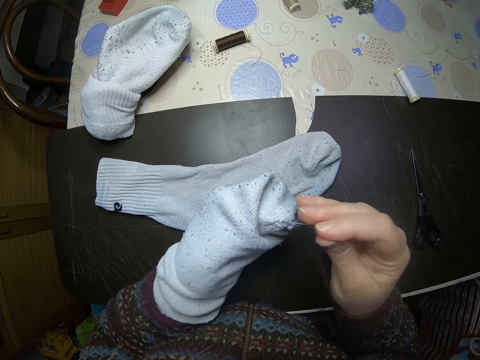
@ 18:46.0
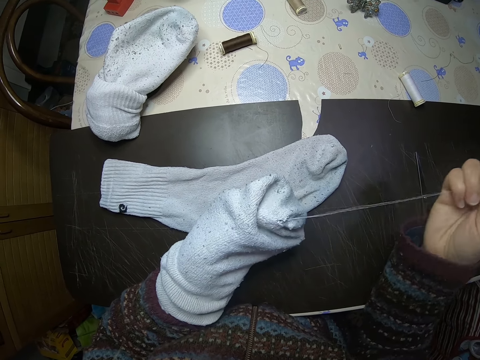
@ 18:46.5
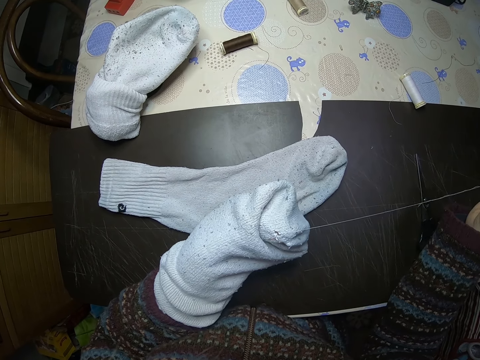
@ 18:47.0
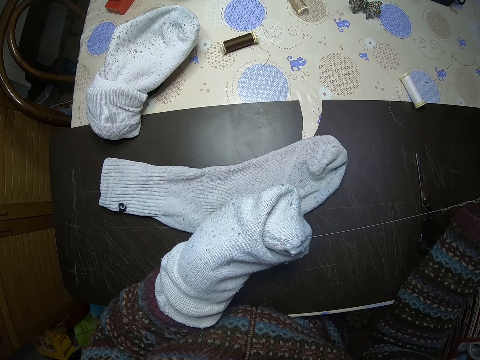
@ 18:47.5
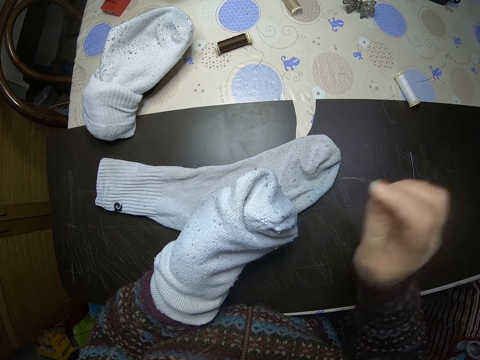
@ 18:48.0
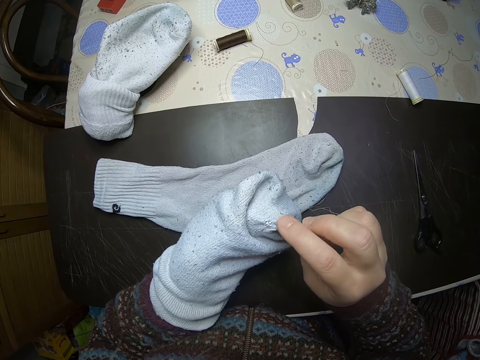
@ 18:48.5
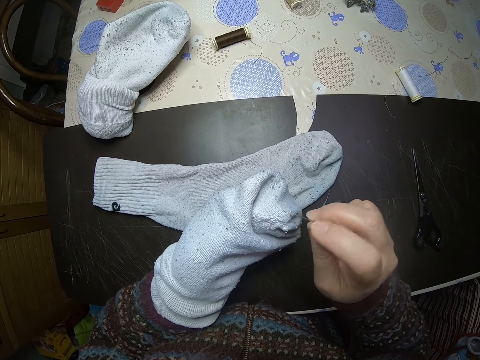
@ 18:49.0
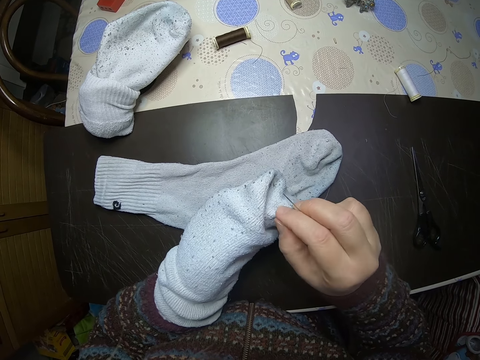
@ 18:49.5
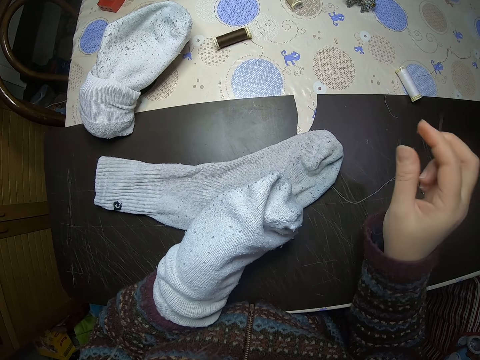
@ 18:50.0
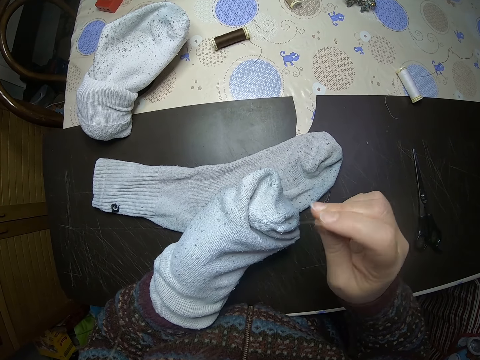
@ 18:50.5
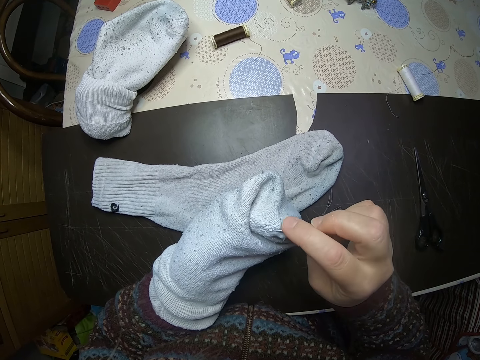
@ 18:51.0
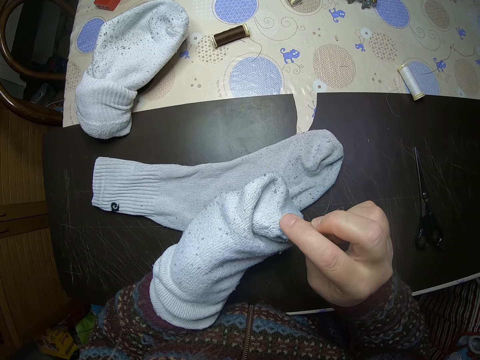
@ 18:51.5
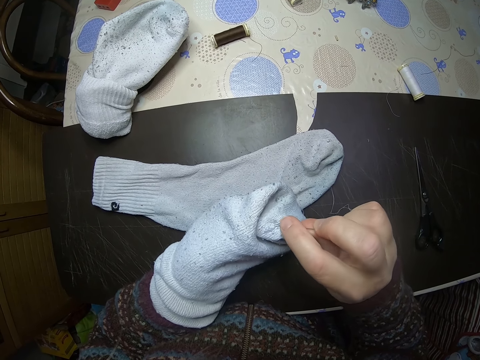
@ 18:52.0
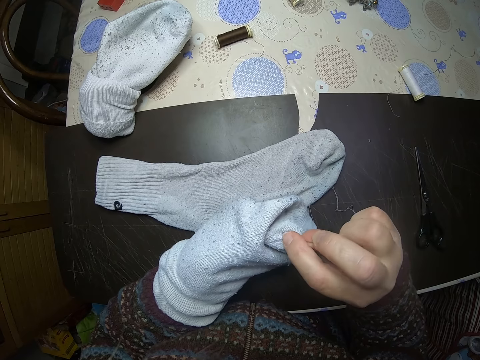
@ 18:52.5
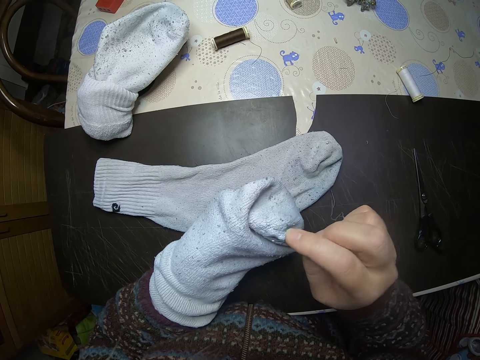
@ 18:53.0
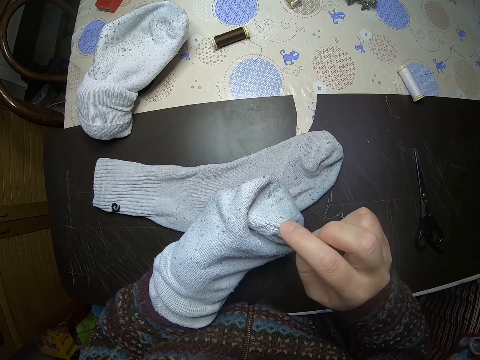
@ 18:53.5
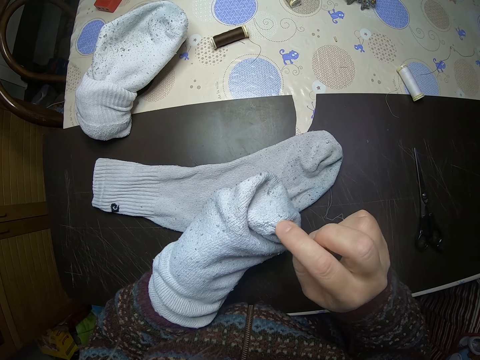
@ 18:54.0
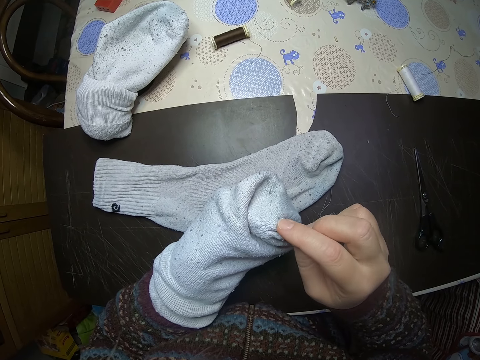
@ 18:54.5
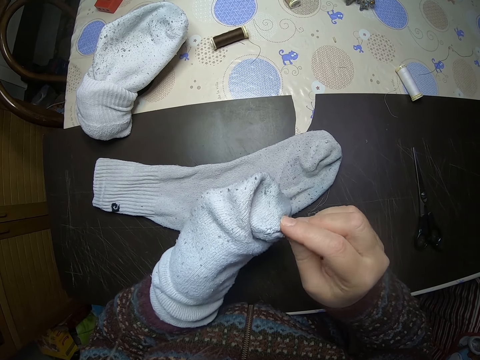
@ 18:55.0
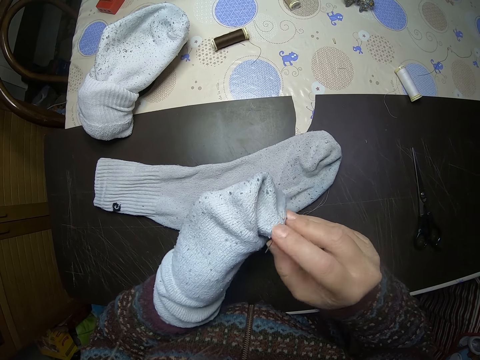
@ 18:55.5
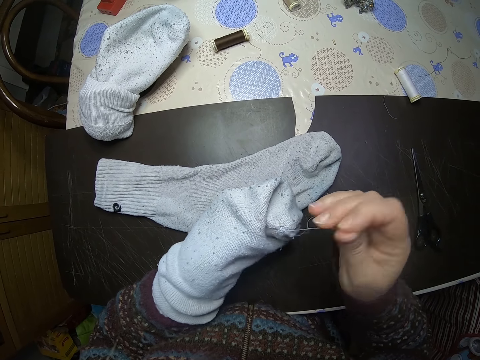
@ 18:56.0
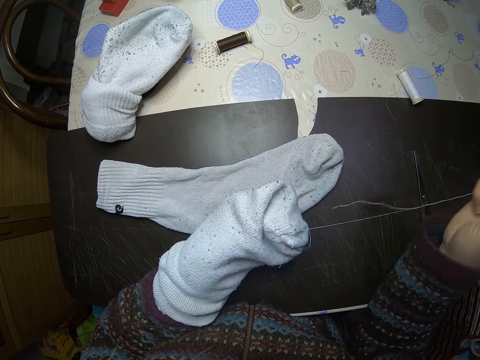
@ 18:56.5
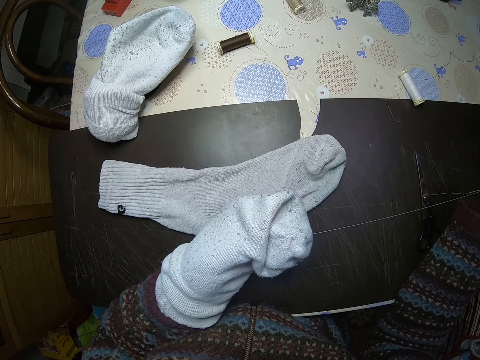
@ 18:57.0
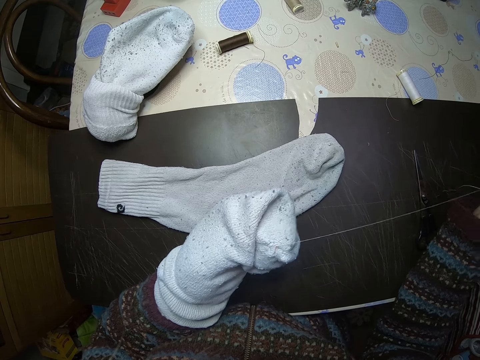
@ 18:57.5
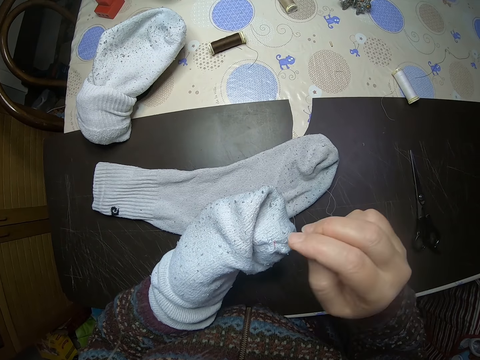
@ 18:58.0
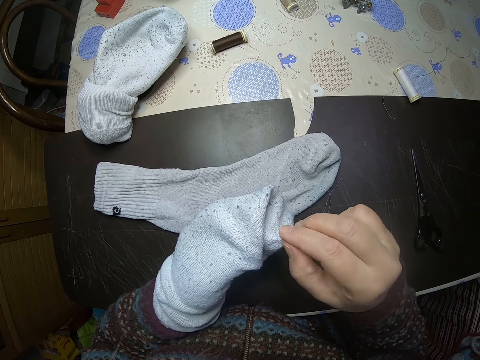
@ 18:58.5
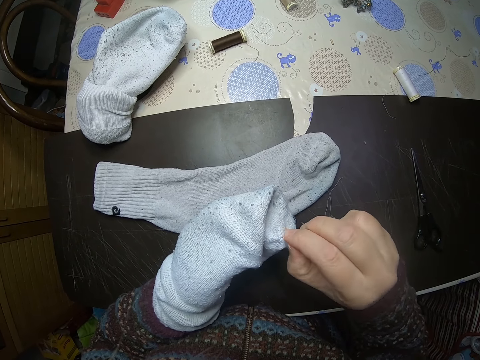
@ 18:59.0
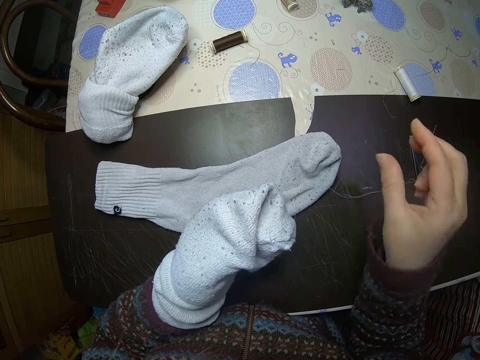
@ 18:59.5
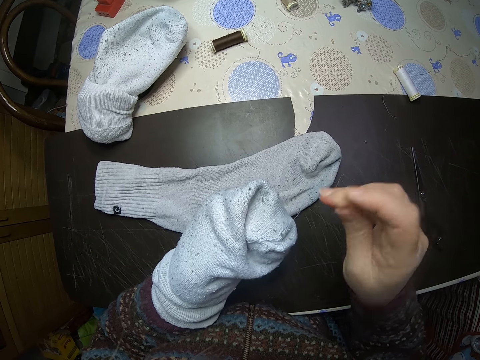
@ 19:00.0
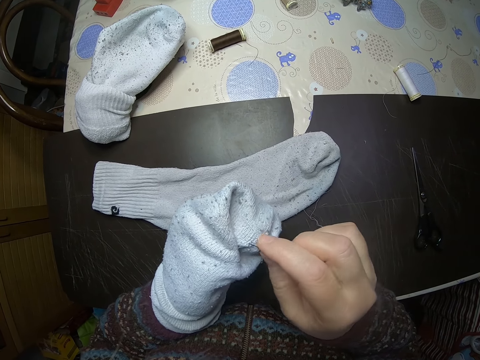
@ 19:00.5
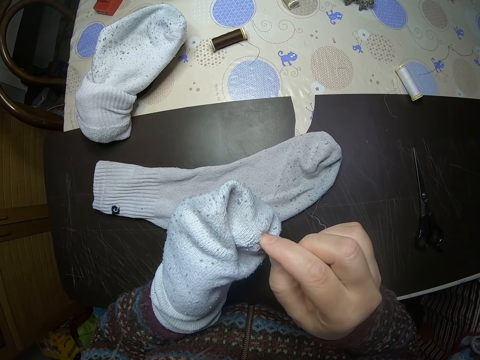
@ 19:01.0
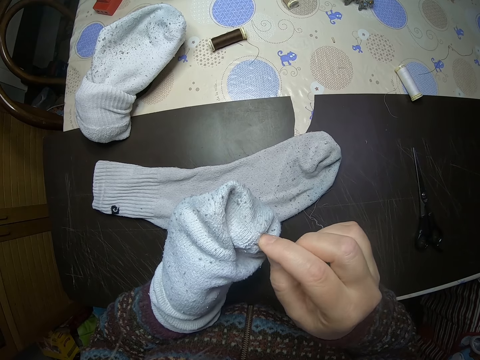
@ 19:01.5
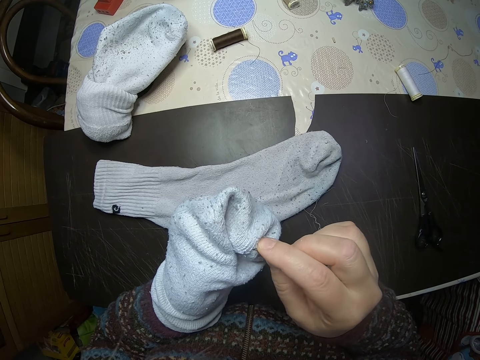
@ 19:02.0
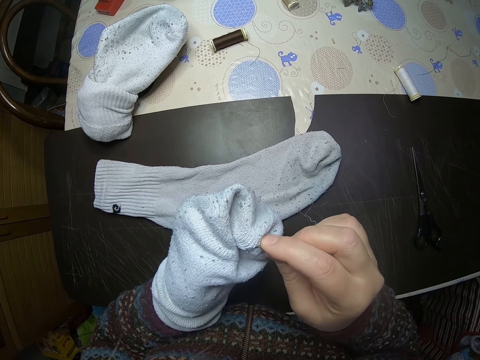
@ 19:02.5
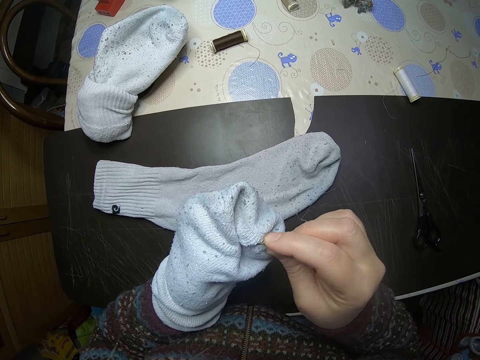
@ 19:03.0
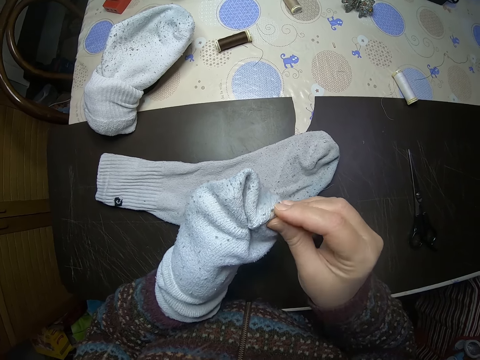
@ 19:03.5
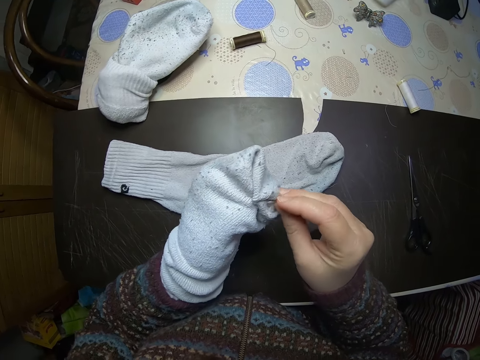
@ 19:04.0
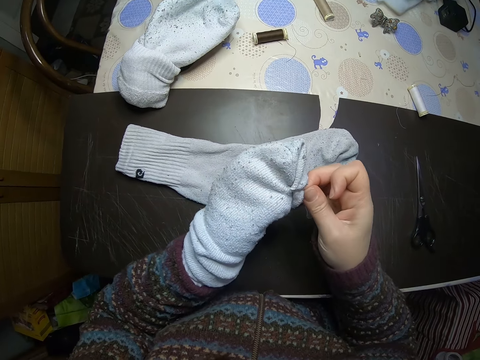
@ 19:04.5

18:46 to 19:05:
The camera wearer stares at the socks. They inspect the socks. They sew the socks. They stare at the socks. They inspect the socks. They sew the socks.

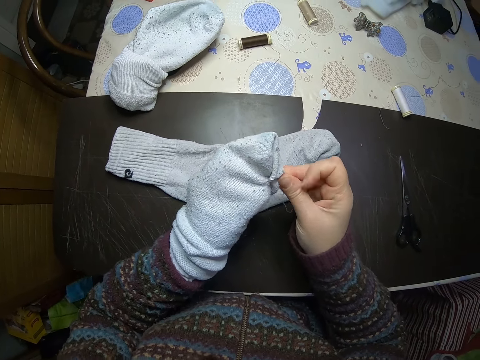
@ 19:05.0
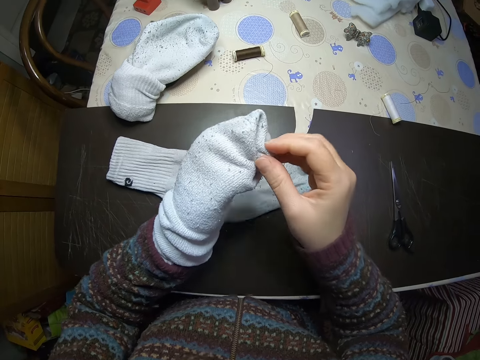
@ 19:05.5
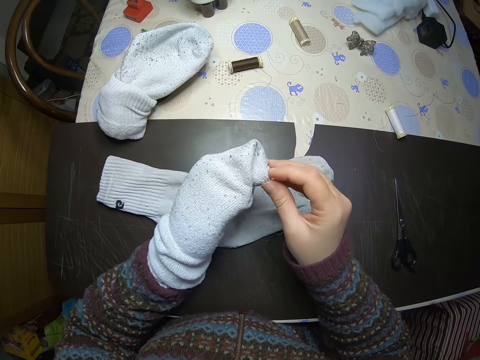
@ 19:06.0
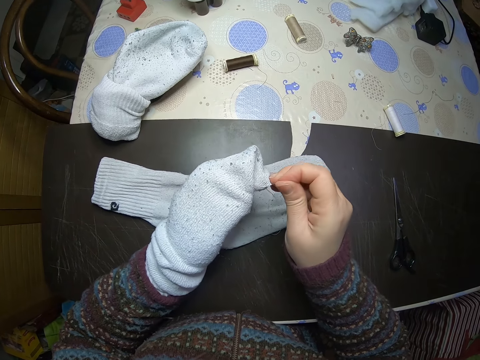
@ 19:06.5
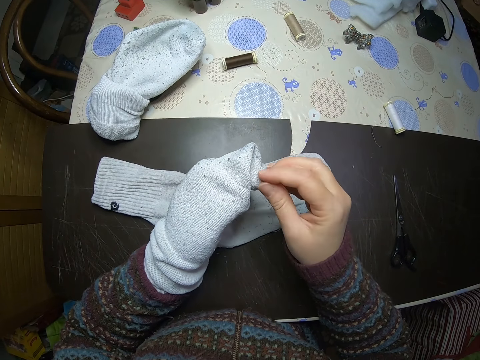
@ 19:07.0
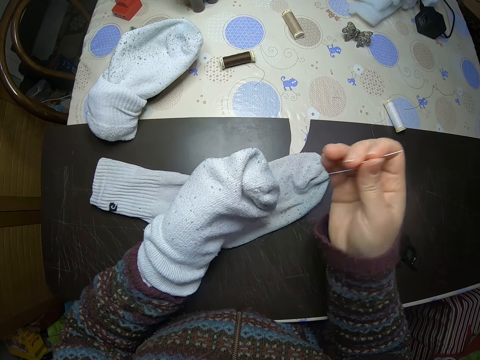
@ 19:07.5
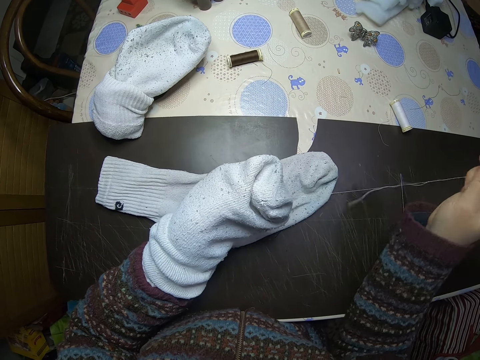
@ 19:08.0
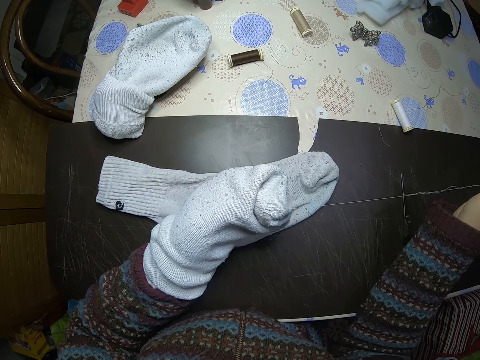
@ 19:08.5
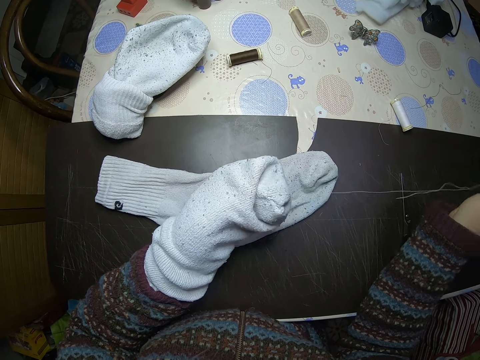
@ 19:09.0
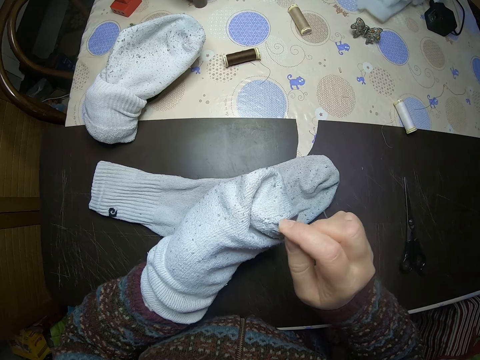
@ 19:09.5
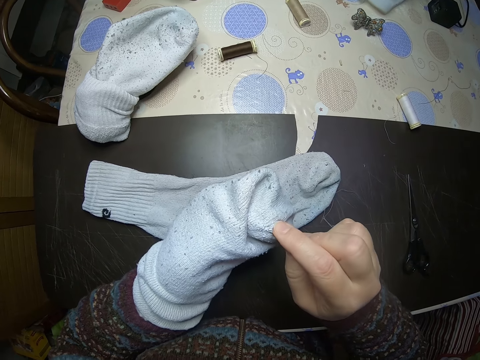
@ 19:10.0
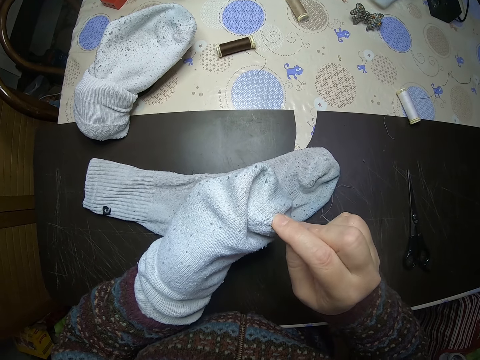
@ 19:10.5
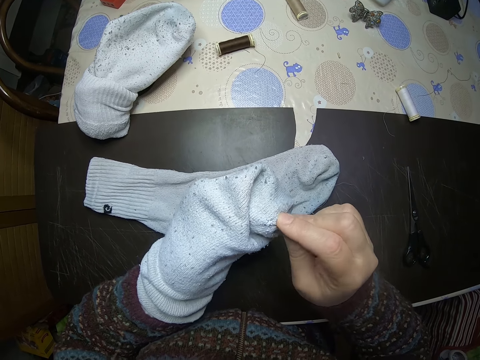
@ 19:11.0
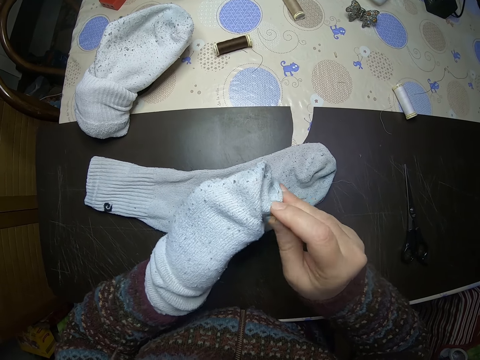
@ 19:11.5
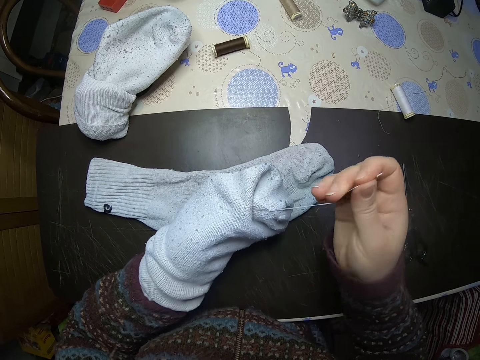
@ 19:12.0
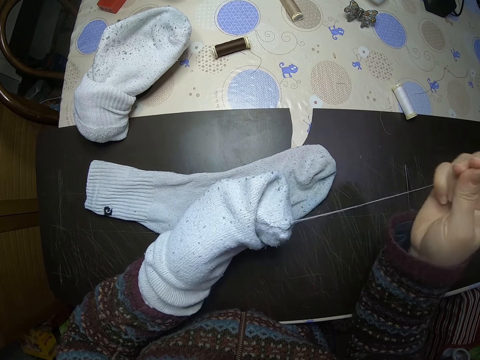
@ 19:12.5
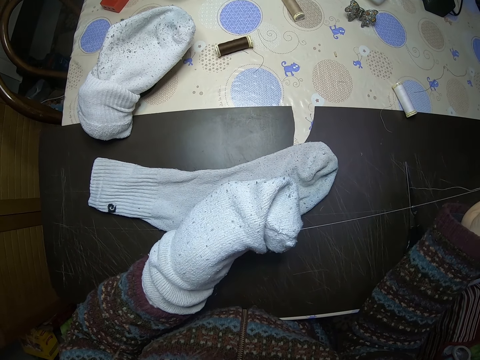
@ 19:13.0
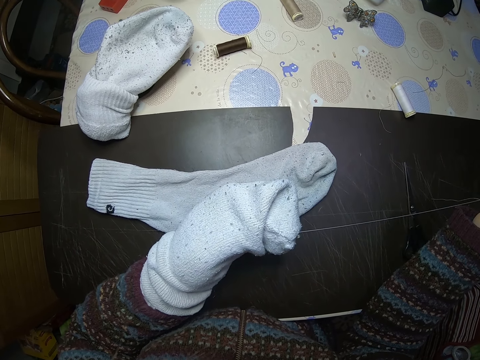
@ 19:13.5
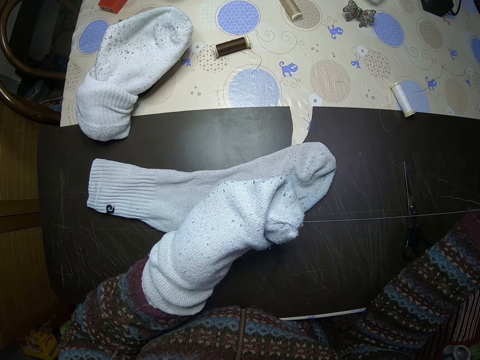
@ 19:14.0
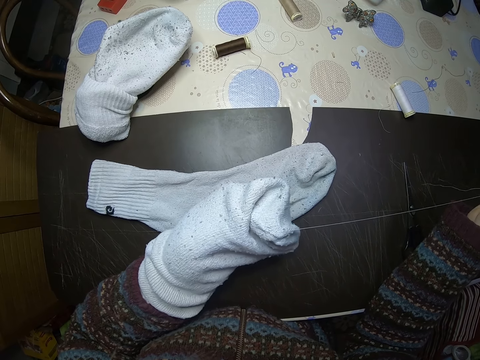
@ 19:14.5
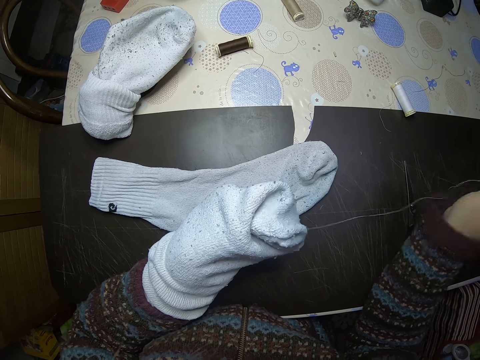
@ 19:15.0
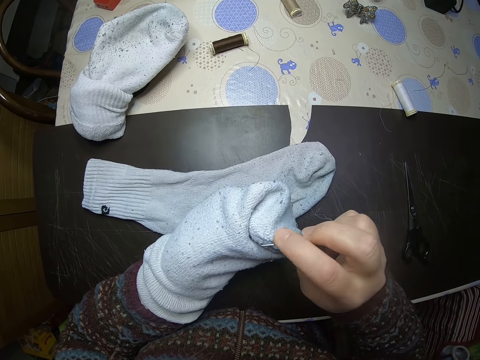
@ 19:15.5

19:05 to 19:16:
The camera wearer stares at the socks. They sew the socks. They stare at the socks.
